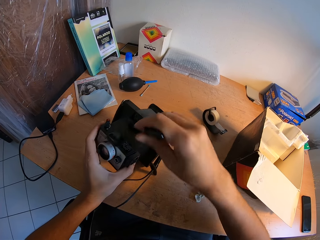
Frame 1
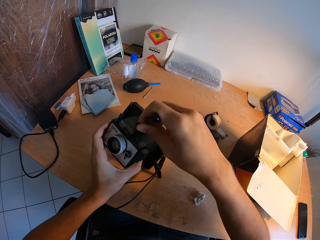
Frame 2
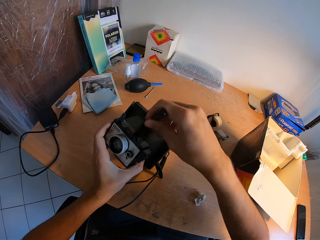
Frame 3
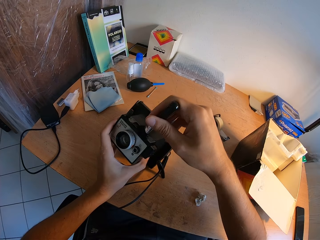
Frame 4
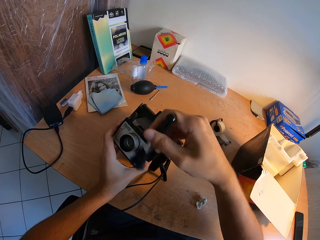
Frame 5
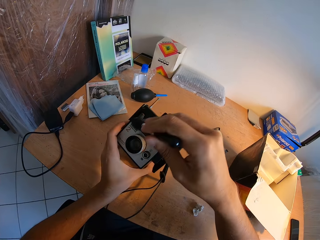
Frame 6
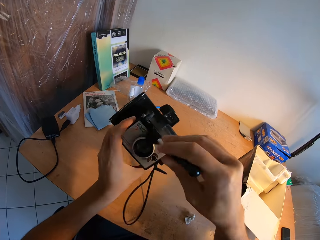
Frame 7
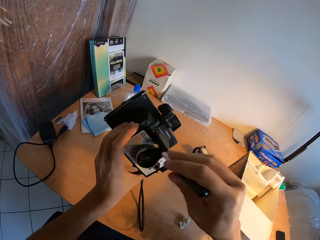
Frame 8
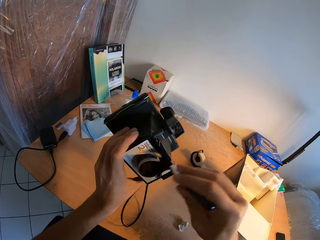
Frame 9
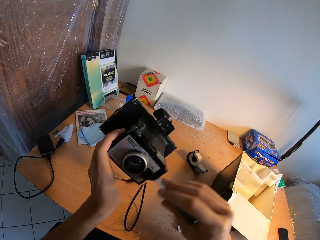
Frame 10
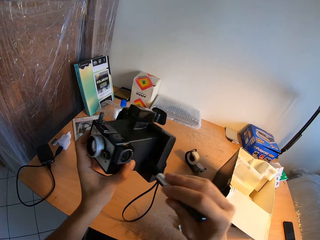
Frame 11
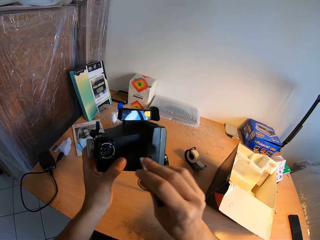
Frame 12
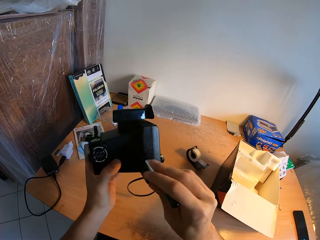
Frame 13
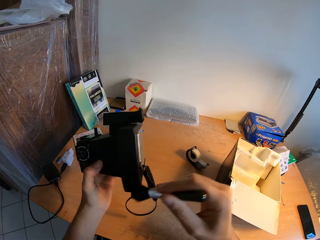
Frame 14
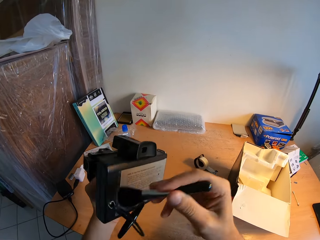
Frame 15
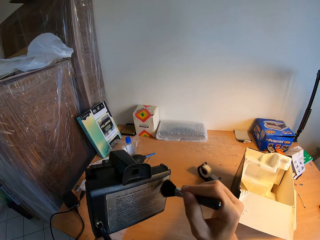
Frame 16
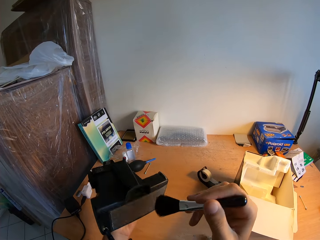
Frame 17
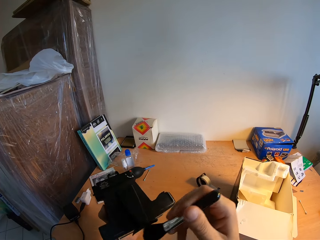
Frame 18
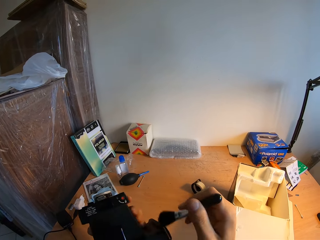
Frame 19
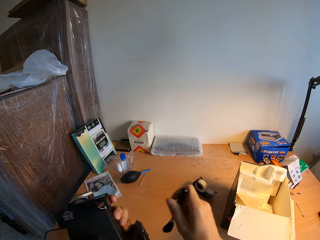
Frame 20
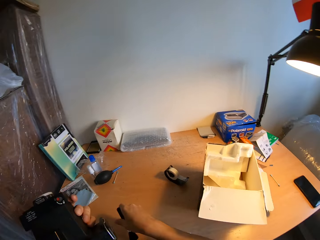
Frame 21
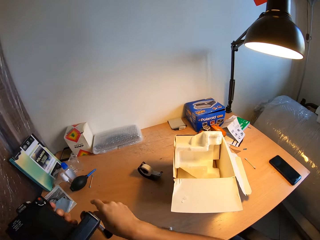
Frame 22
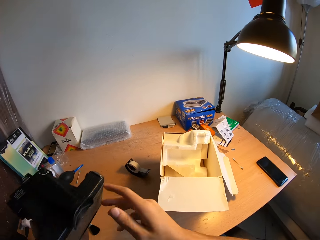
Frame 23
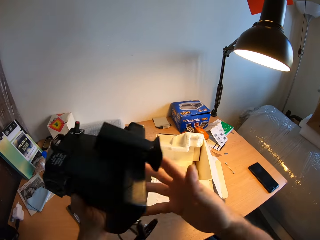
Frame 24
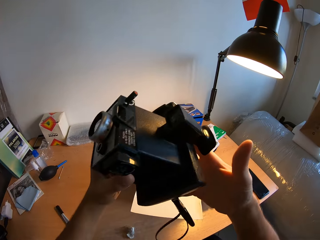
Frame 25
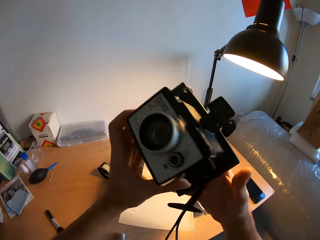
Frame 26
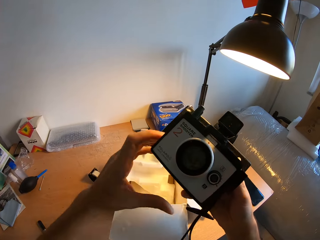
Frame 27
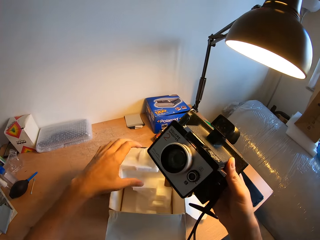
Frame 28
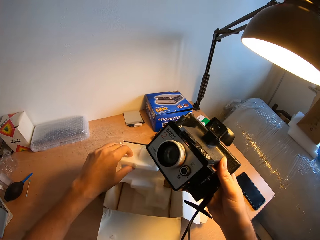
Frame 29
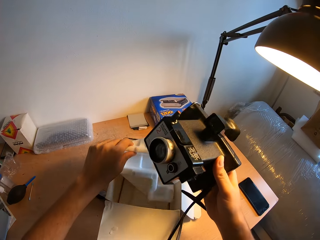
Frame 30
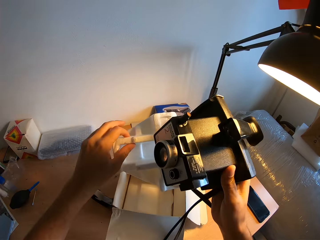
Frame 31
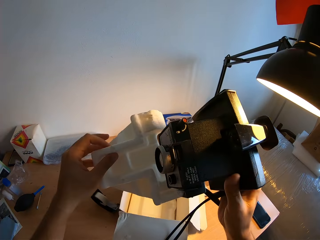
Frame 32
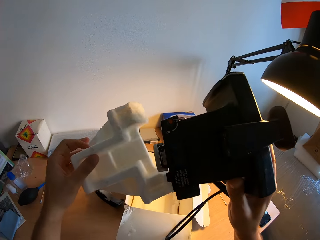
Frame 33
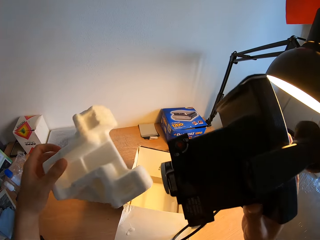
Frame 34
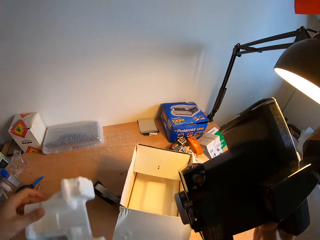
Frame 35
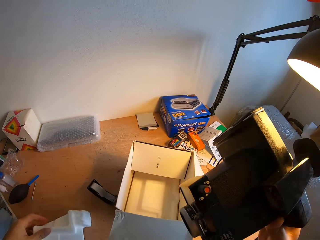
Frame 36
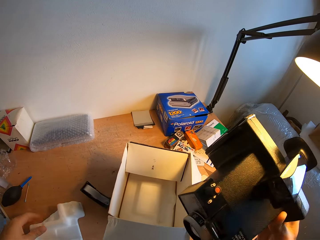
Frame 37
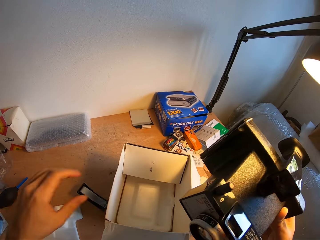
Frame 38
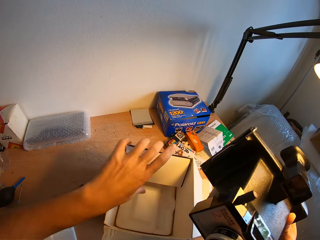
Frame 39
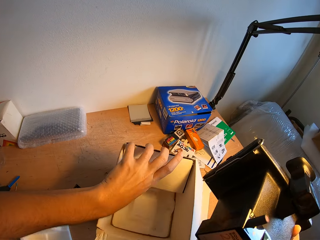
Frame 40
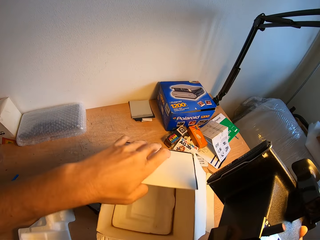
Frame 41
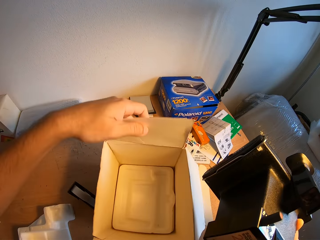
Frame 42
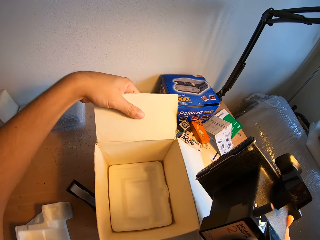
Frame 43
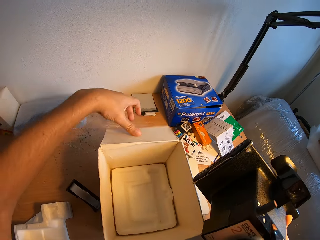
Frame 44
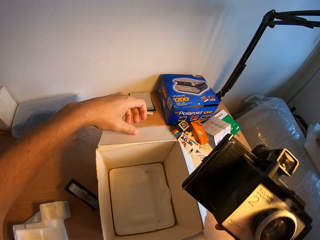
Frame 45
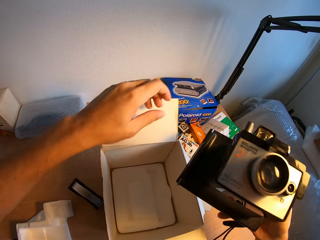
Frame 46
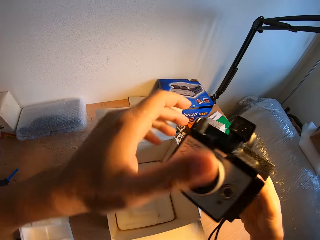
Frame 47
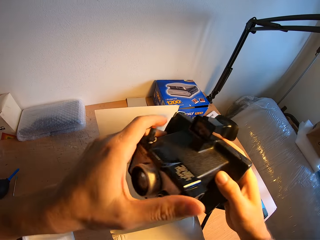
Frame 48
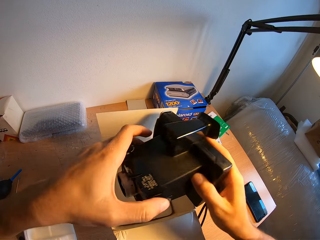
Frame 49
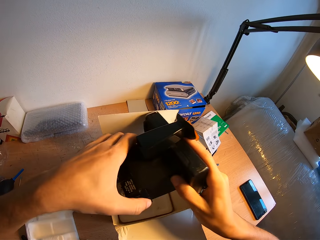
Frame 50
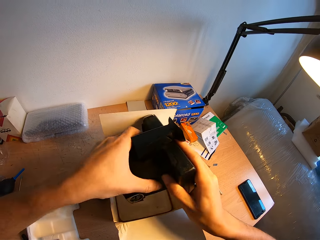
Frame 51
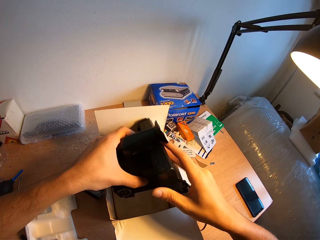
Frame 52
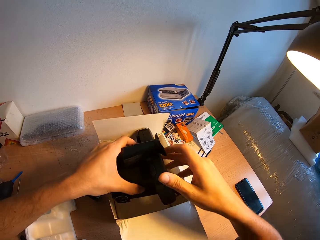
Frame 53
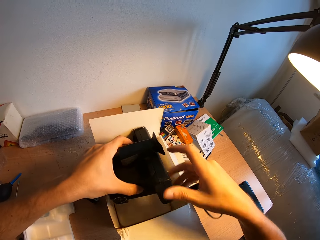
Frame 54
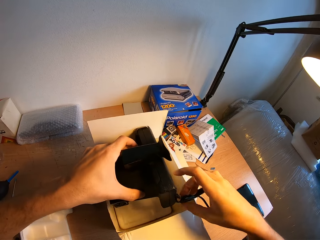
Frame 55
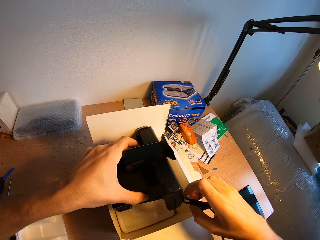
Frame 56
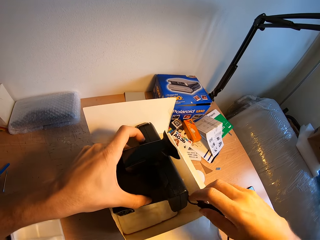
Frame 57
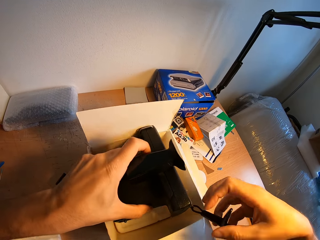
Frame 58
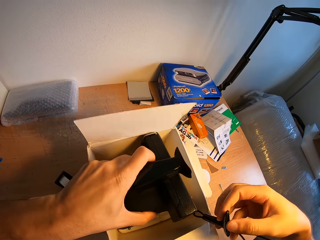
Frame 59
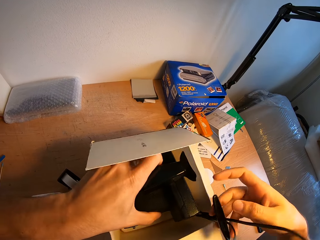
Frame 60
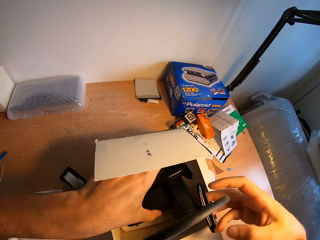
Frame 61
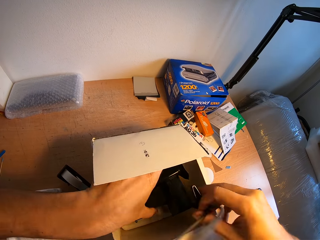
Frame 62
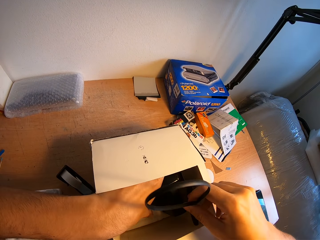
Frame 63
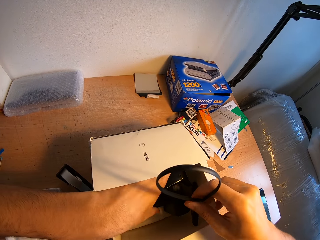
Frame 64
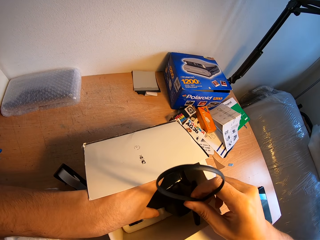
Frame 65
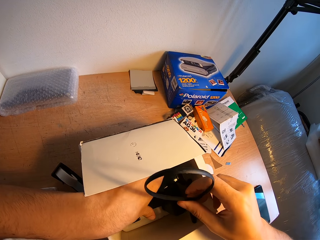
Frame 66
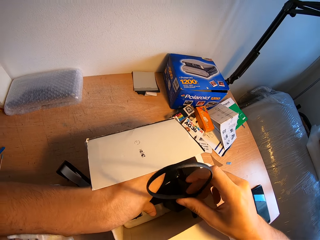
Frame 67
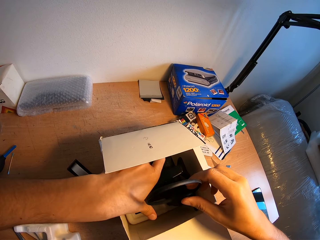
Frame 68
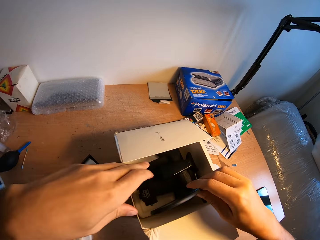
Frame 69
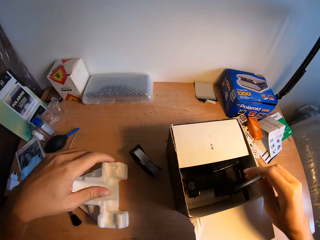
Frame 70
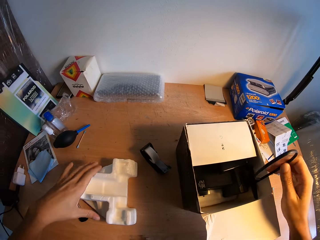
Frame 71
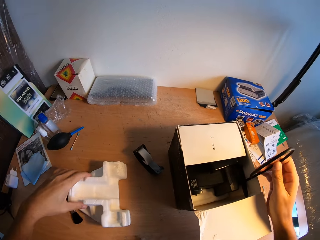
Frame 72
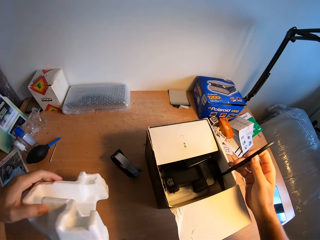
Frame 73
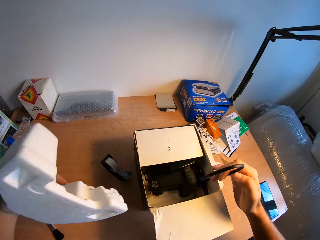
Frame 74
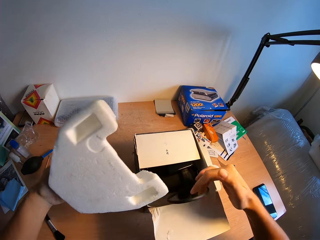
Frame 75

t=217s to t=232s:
The camera wearer lifts the camera. He drops the brush on the table. He holds the camera. He passes the camera to his right hand. He takes out a white object or package cushioning from the carton with his left hand. He places the package cushioning on the bench. He adjusts the carton with his left hand. He opens the carton. He places the camera in the carton with both hands. He picks the package cushioning. He changes the position of the white object on the table with his left hand.

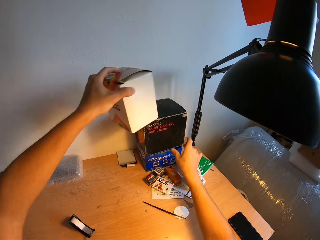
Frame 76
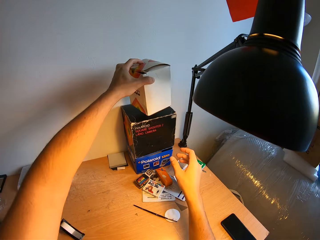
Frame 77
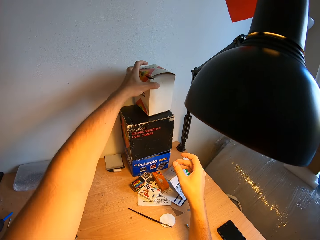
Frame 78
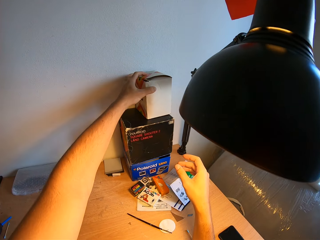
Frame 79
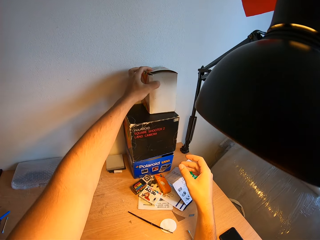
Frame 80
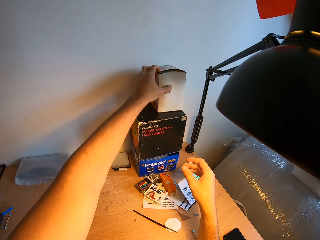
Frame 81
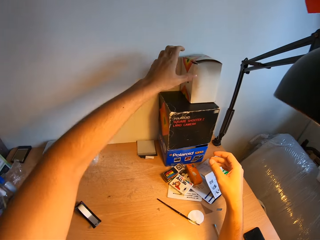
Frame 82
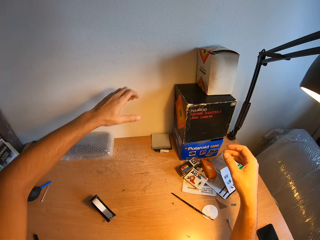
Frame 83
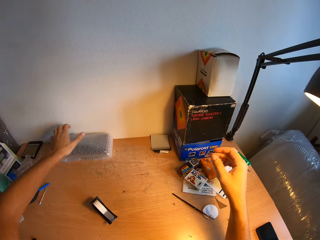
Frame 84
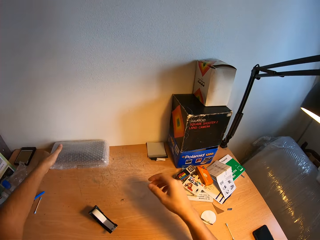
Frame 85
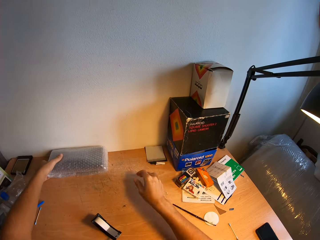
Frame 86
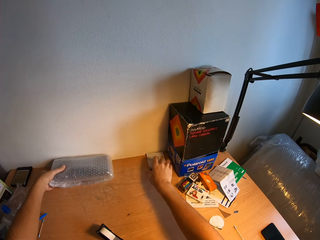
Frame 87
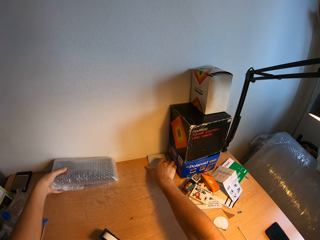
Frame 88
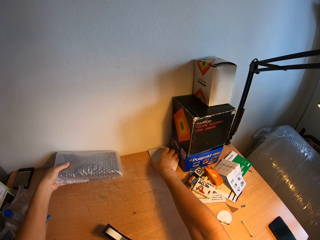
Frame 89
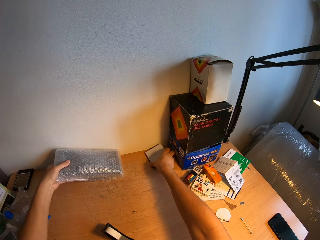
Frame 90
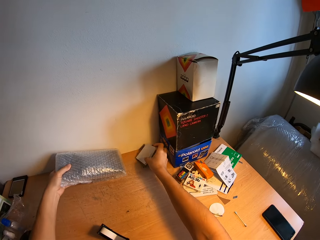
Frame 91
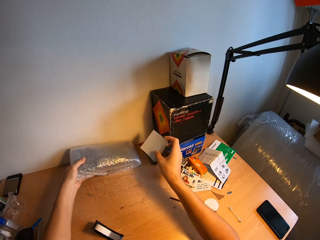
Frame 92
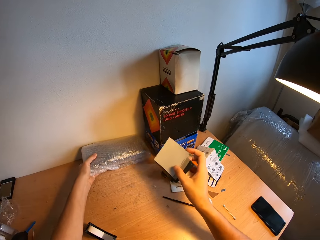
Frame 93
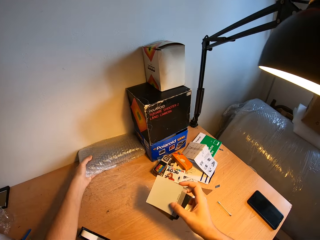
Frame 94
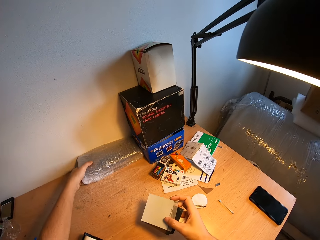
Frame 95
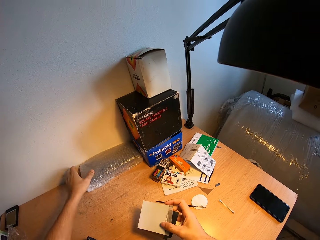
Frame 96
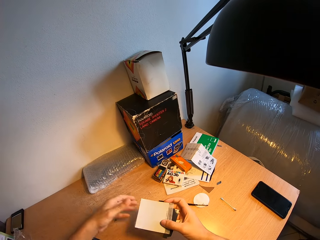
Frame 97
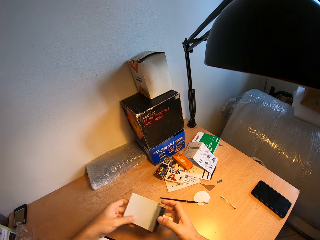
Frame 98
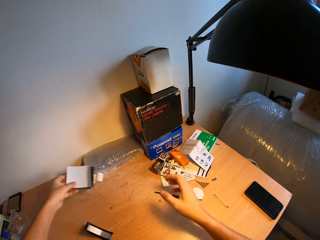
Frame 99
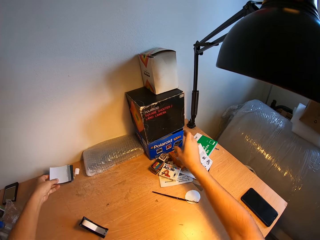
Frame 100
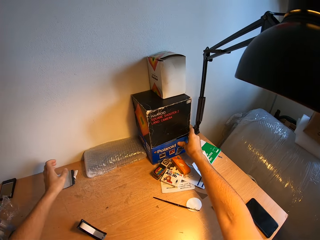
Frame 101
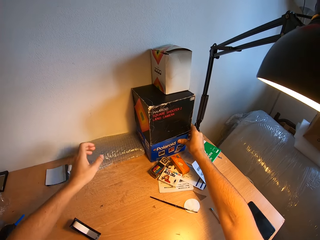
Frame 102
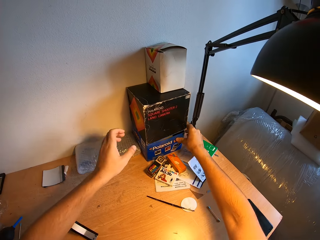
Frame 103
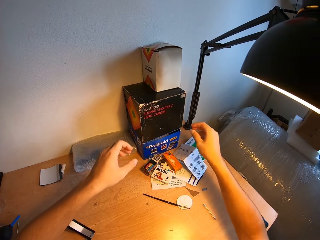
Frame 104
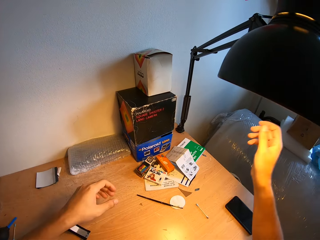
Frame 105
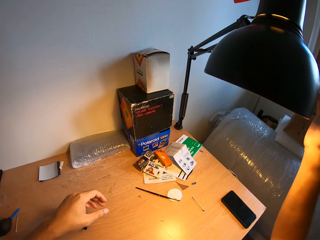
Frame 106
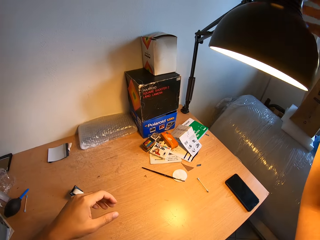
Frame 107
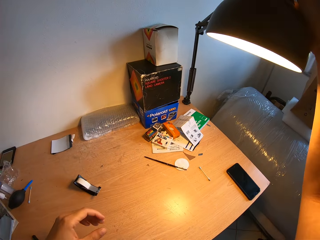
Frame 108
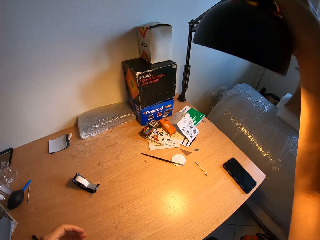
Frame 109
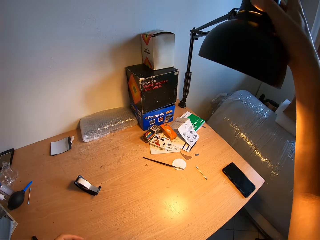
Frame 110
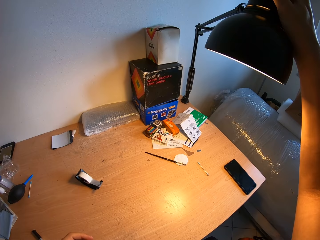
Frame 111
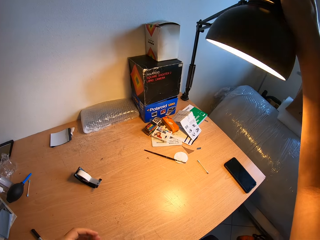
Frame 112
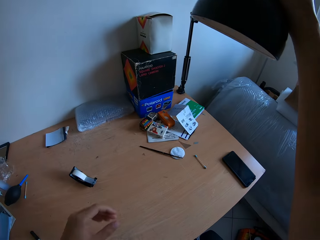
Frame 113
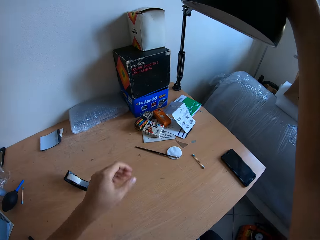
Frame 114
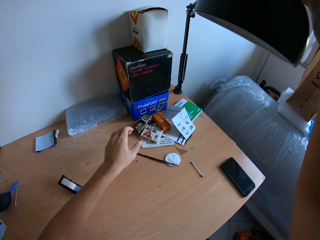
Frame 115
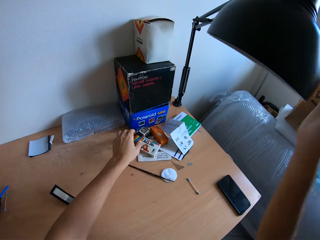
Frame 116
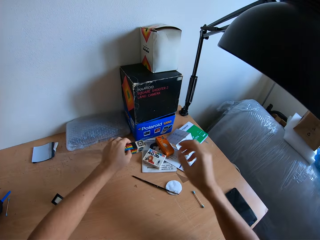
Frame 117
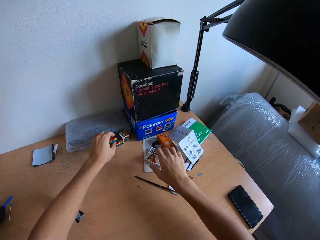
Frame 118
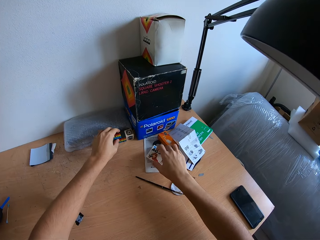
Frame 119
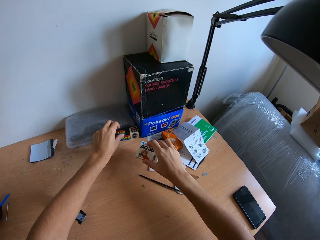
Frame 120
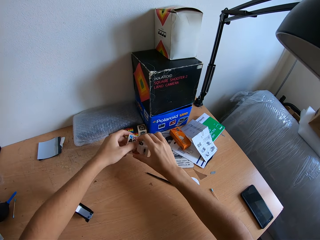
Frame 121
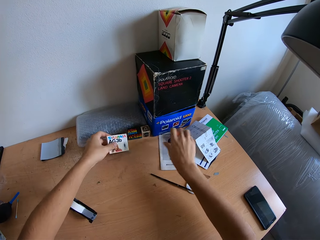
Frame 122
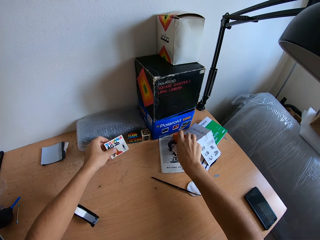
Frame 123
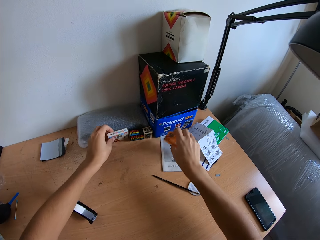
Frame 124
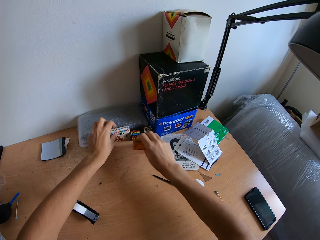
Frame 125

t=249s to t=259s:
The camera wearer drops the carton, the second camera carton, on the bench. He changes the positions of different objects on the table with both hands. He picks something. He picks something again. He places something on the bench. He places something on the bench again. He aligns the boxes. He puts off the table light with his right hand. He changes the positions of multiple objects on the table with both hands. He picks a box. He places the box on the bench. He picks another box.
